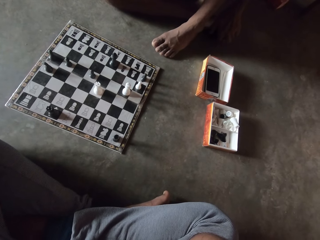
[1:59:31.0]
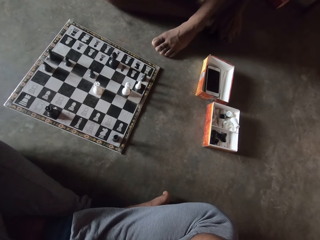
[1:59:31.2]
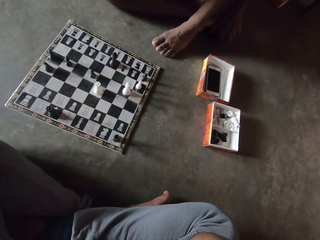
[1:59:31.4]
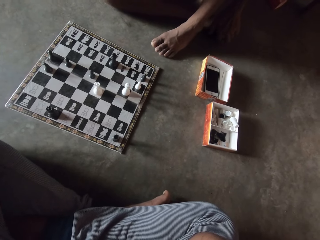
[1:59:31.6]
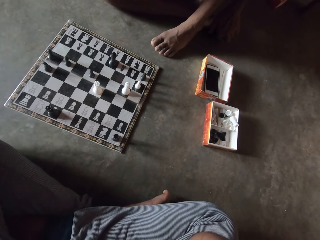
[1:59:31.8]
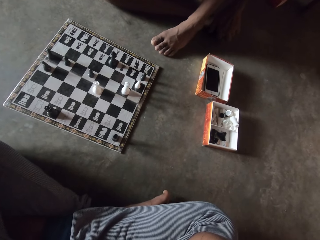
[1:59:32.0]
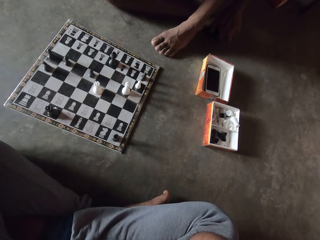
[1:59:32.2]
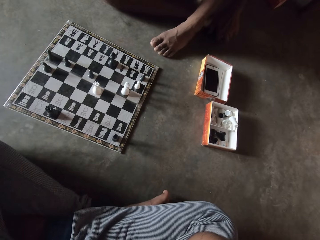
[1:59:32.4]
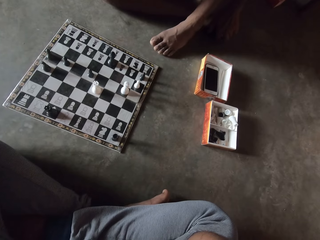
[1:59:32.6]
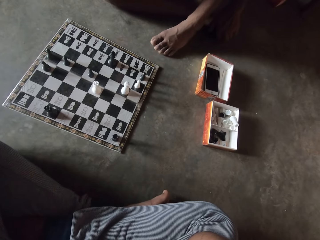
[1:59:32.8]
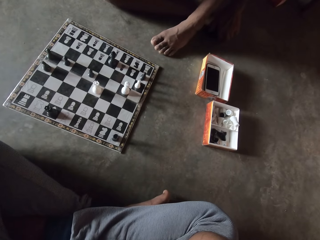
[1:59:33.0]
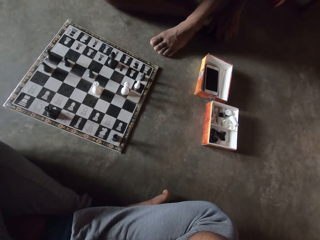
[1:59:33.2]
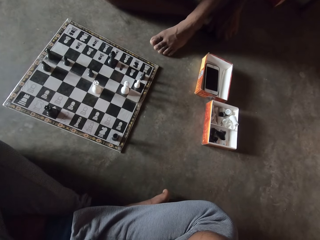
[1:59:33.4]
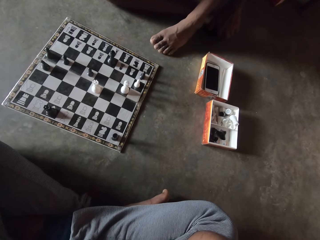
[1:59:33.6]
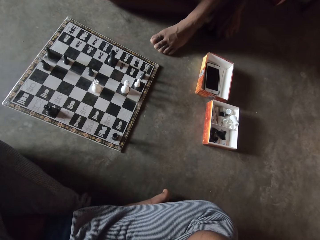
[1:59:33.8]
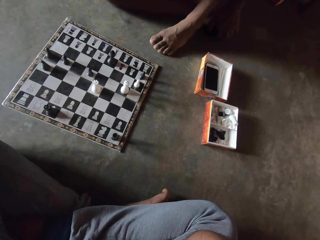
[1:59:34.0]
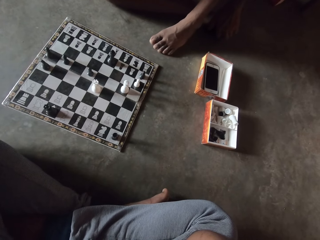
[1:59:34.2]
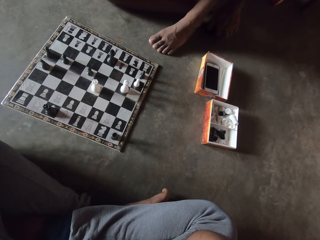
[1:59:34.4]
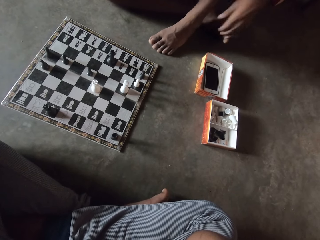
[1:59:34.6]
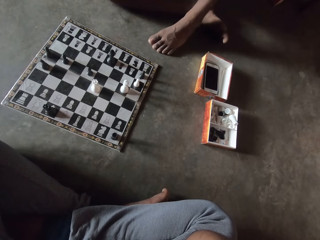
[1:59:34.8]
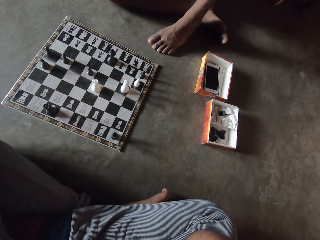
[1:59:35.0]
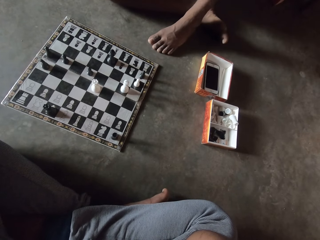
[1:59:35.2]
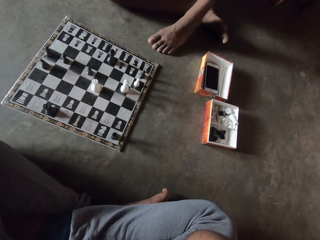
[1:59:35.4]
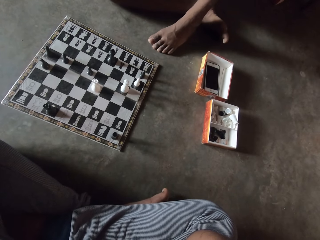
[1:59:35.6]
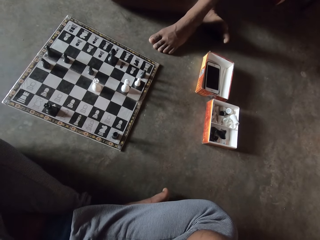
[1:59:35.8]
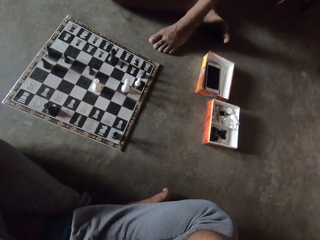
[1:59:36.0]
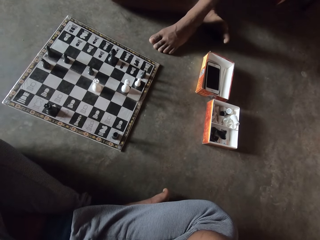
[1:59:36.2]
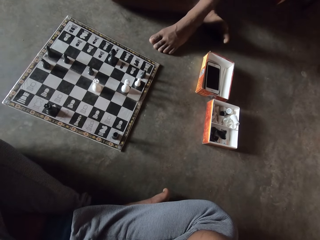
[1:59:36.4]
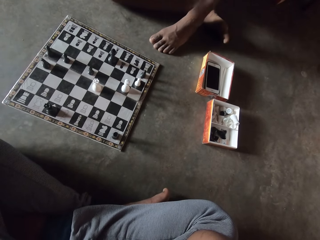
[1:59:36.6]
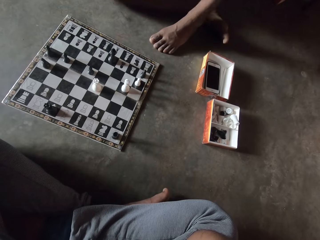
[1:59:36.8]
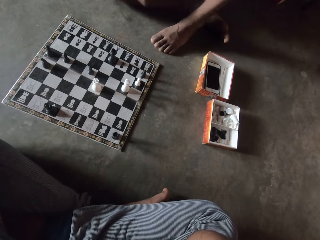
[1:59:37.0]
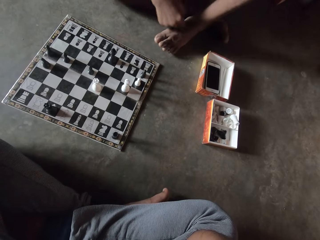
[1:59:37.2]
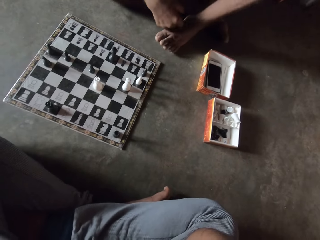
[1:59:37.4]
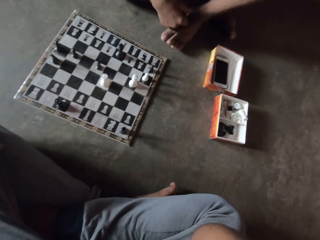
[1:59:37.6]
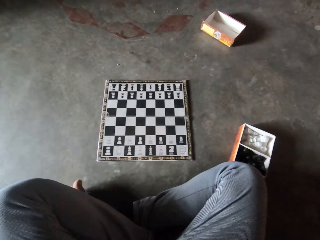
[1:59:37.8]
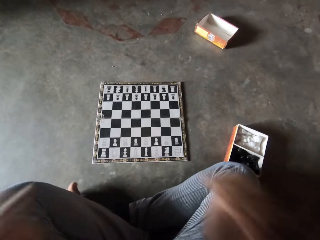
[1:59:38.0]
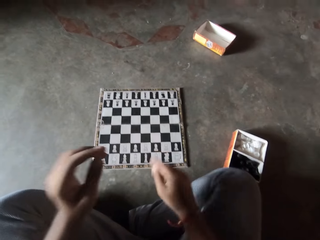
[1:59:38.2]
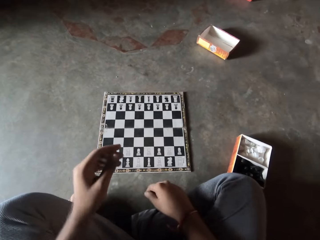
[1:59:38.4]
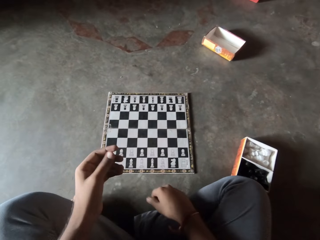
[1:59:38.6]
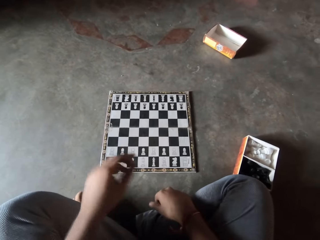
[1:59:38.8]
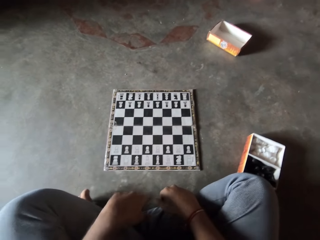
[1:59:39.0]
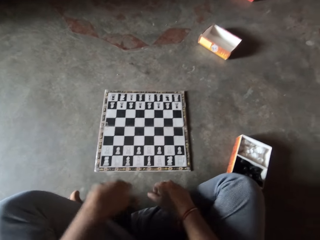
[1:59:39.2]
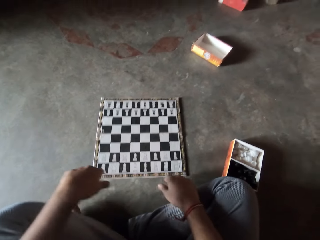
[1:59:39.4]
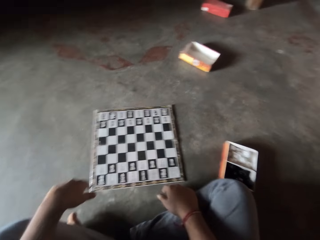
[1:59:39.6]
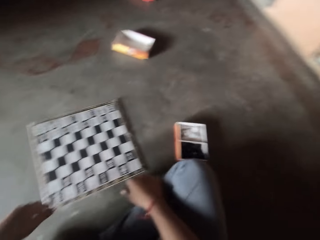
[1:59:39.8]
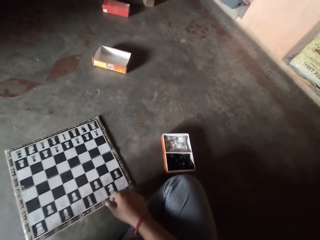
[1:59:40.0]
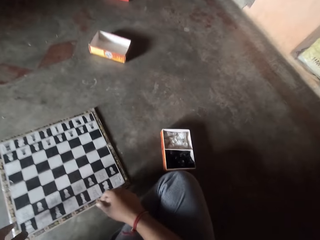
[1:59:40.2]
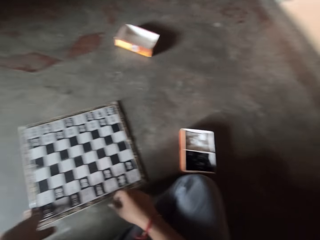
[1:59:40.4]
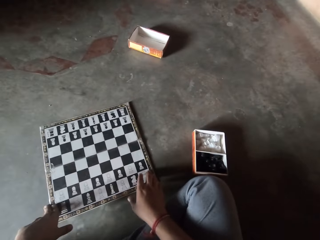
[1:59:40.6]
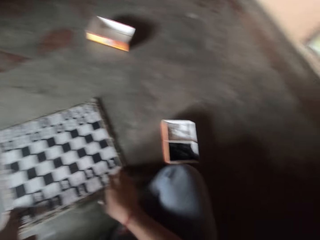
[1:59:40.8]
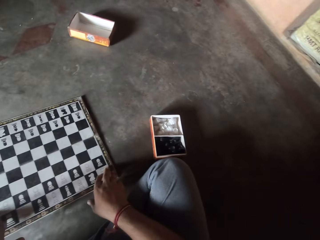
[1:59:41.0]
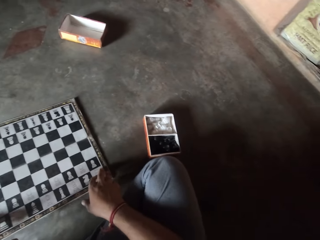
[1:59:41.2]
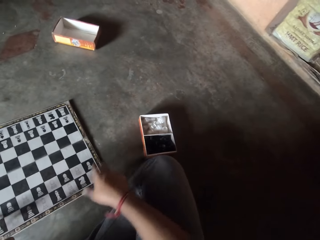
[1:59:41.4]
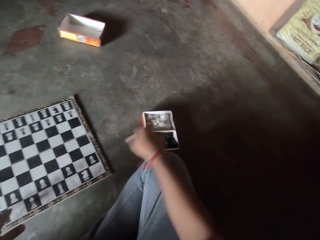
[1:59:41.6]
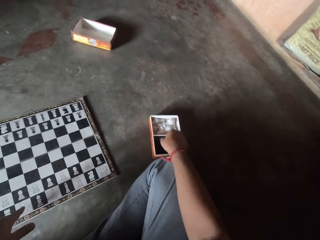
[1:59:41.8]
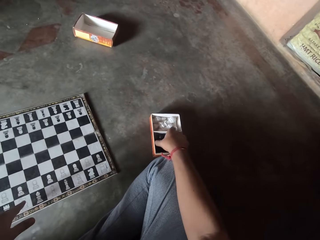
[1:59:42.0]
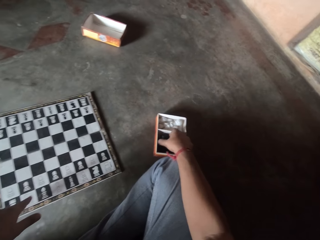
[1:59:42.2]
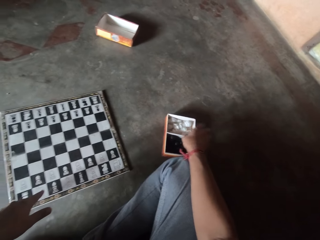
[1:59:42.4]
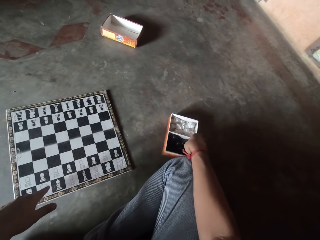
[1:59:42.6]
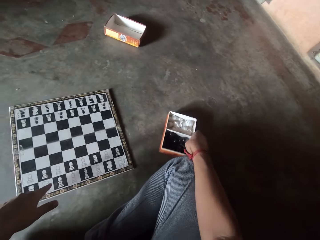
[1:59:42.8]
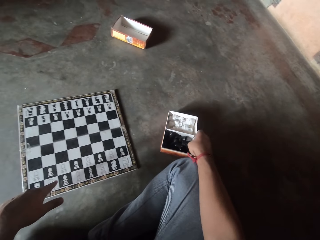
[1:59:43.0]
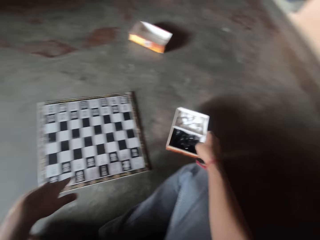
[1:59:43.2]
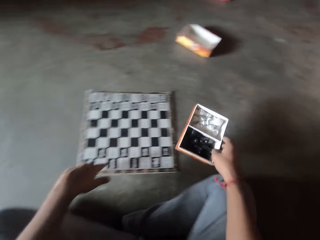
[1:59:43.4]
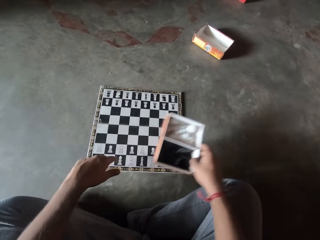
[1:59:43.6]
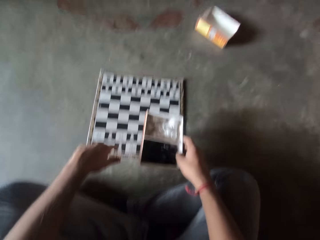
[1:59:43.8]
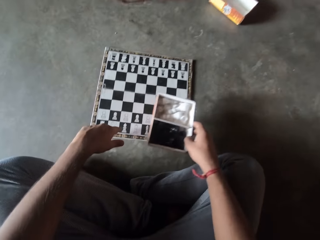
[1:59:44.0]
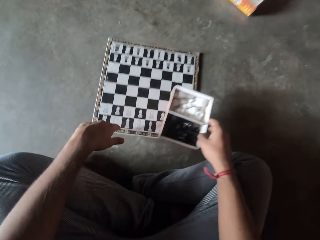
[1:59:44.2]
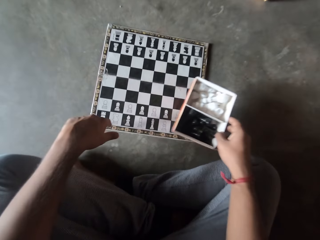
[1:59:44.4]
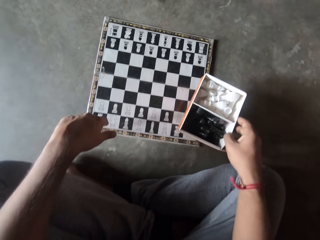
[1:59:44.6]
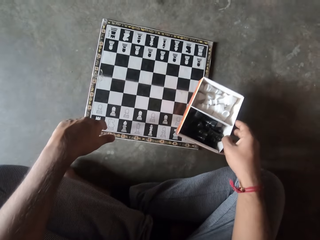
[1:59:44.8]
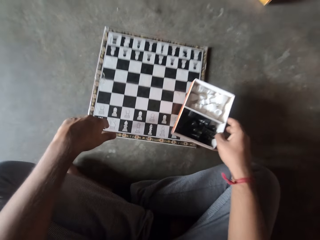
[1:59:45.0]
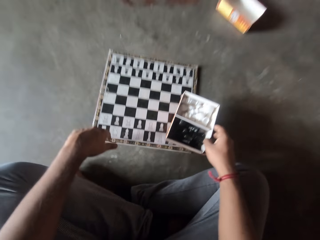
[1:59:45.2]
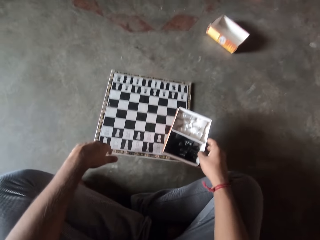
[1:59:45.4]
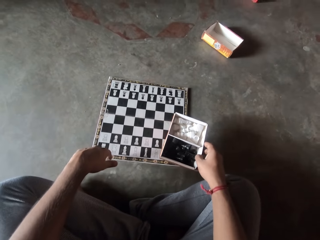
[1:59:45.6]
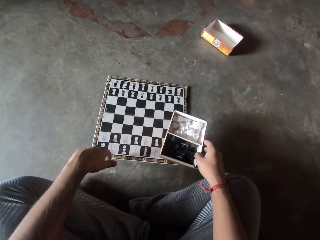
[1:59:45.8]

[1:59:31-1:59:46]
The camera wearer touches the chessboard and the carton on the floor. He picks up the carton from the floor with his right hand. A man picks up a chess box on the floor.

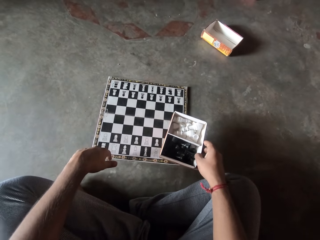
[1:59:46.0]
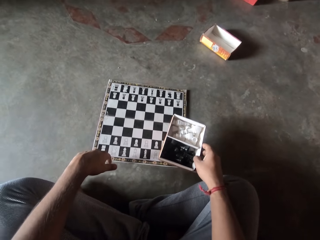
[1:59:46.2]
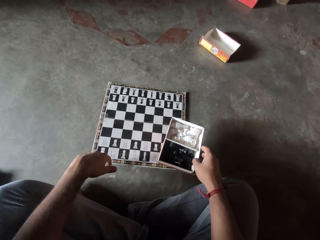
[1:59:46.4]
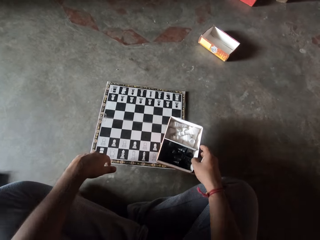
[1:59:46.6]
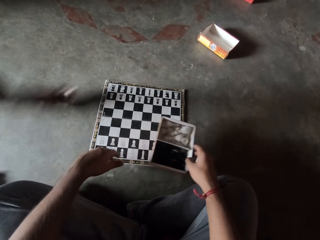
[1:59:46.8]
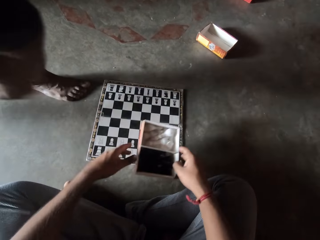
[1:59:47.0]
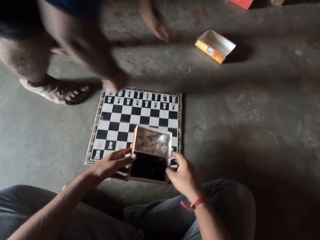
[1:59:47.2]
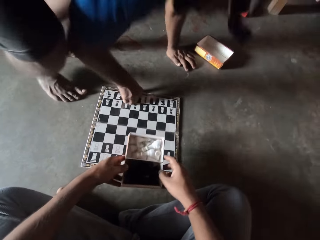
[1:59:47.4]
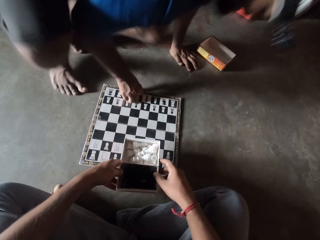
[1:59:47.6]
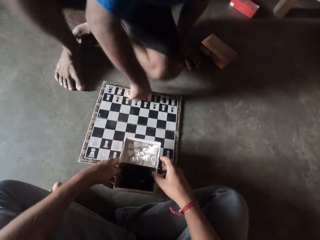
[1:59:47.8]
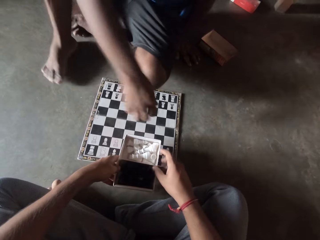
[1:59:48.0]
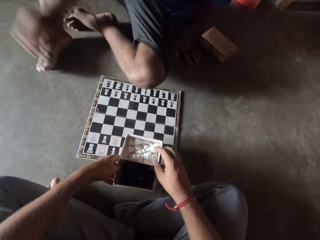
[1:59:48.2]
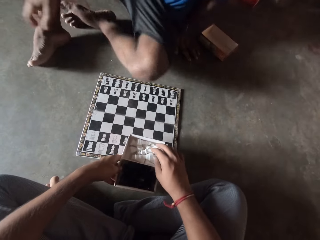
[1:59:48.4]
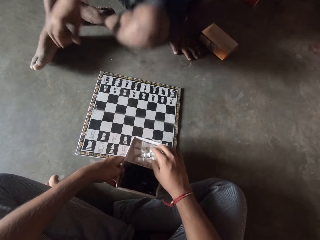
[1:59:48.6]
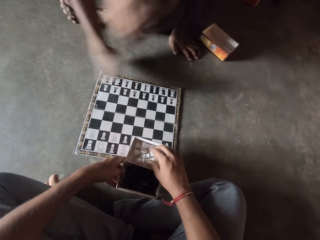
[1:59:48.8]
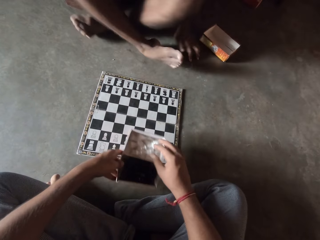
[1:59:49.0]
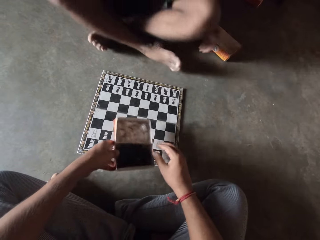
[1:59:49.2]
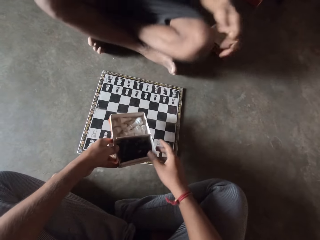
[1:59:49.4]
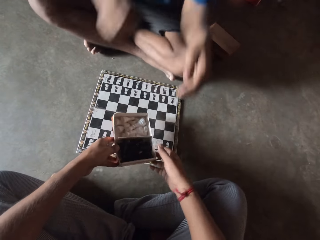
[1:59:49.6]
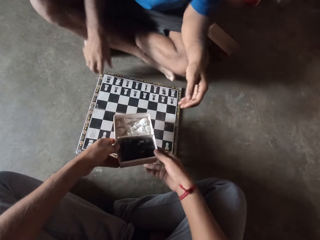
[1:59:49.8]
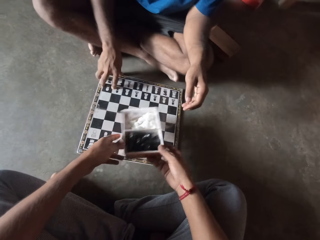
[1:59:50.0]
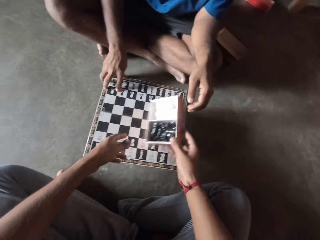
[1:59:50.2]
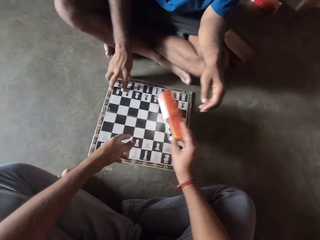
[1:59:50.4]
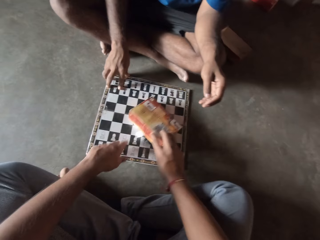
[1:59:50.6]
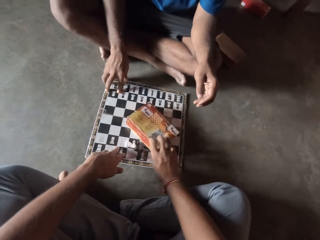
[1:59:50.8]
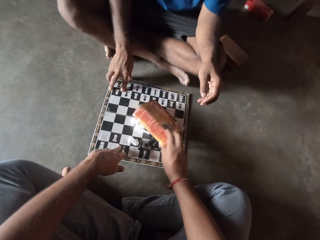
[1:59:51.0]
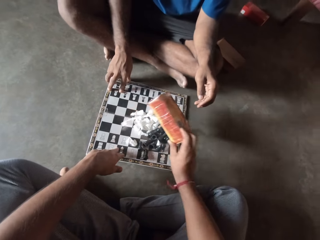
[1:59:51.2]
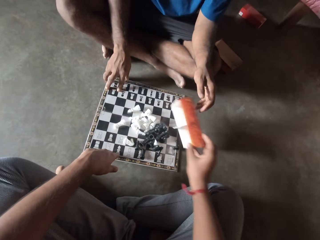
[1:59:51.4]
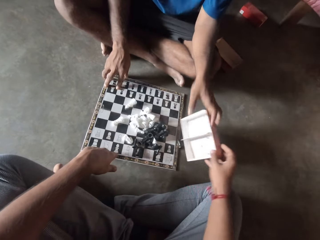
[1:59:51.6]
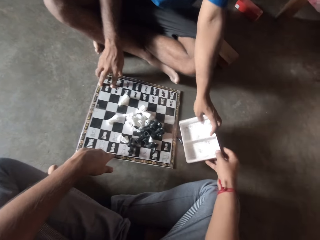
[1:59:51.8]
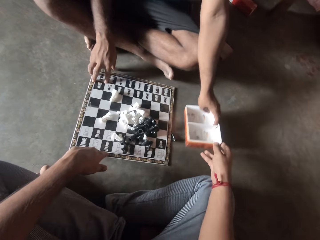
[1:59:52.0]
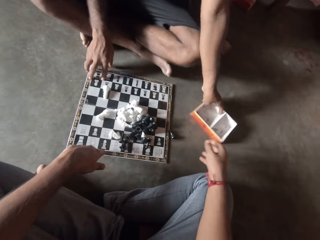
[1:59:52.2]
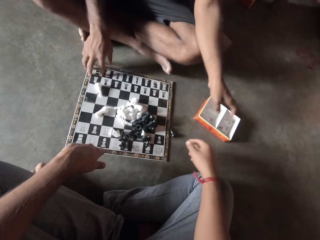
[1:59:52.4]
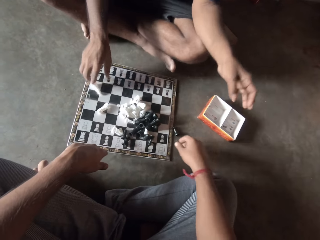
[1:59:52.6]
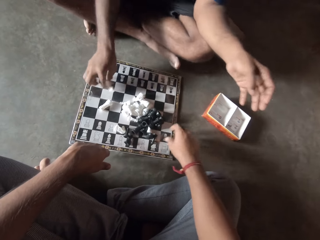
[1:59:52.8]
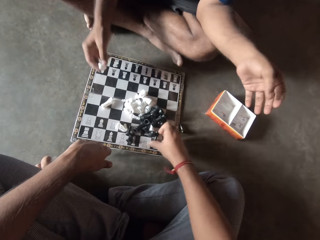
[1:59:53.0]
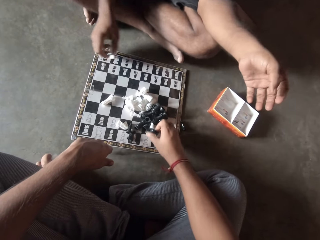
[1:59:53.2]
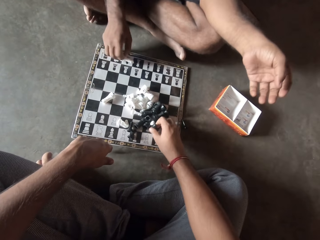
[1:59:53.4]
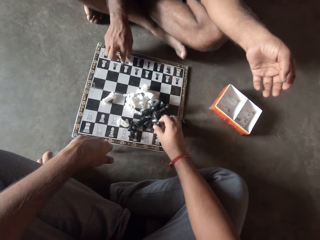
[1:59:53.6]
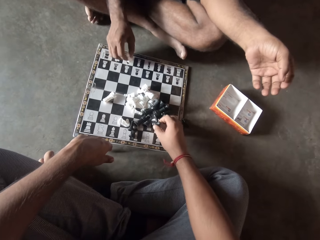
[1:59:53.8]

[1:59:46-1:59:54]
A man walks in a room and sits on the floor. The camera wearer switches a chess box to the other hand. They pour the chess set from the chess box on the chessboard. They switch the chess box to the other hand. The man moves the chessboard on the floor with a hand. The camera wearer gives the carton to the man. The man picks the chess box from the camera wearer and drops the carton on the floor. The camera wearer and the man arrange the chess set on the chessboard. The man moves a chess piece on the chessboard on the floor.
